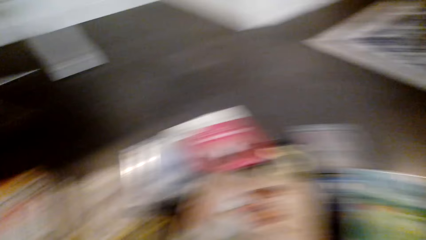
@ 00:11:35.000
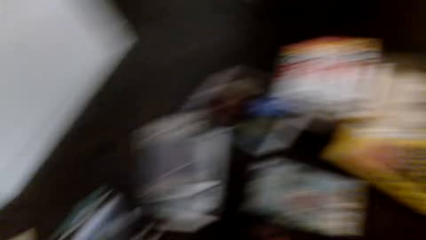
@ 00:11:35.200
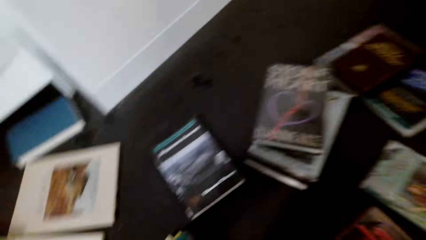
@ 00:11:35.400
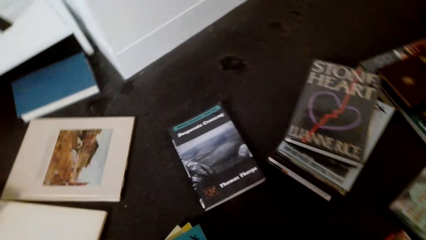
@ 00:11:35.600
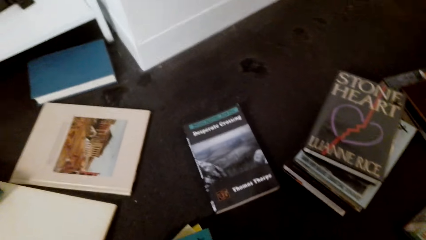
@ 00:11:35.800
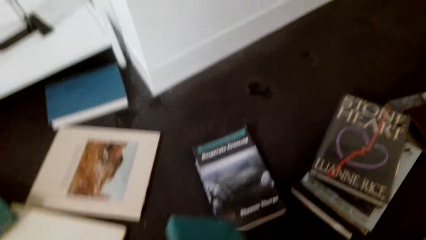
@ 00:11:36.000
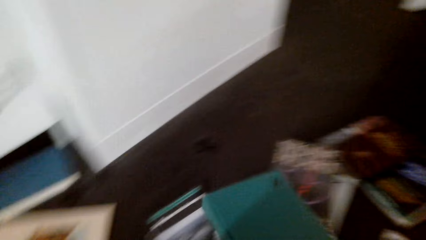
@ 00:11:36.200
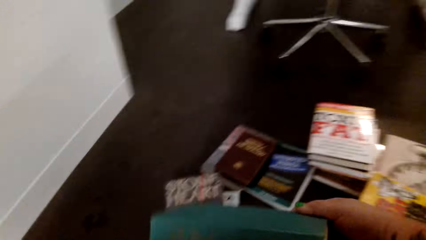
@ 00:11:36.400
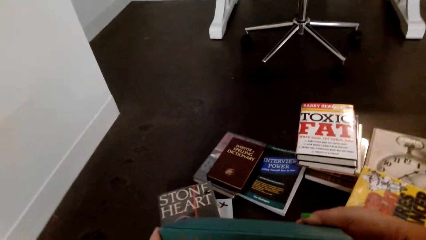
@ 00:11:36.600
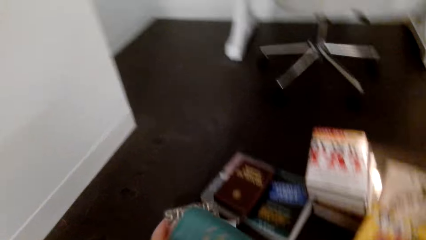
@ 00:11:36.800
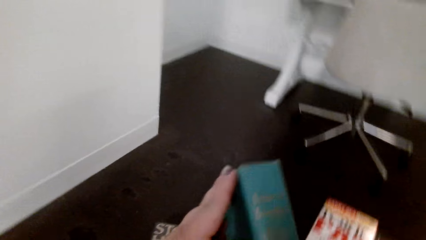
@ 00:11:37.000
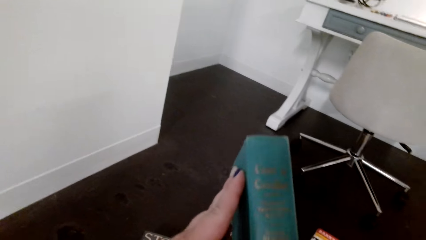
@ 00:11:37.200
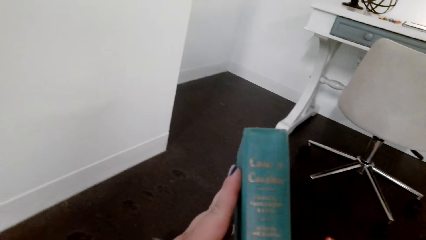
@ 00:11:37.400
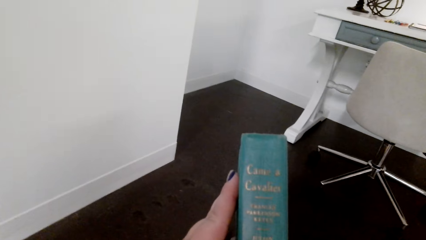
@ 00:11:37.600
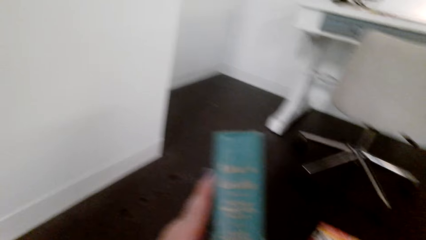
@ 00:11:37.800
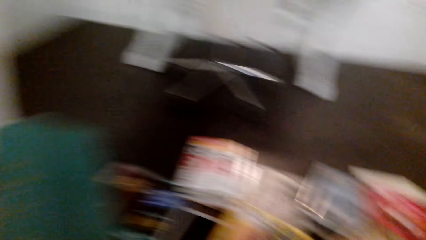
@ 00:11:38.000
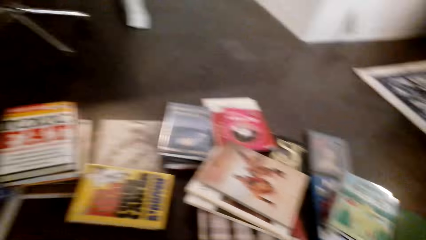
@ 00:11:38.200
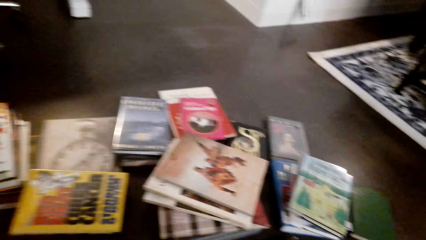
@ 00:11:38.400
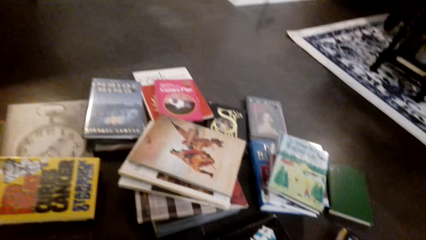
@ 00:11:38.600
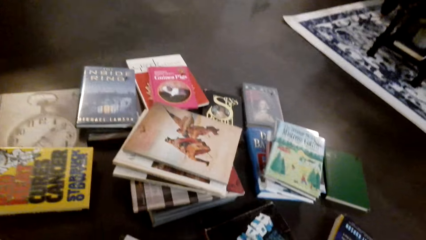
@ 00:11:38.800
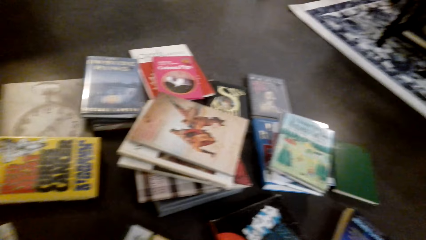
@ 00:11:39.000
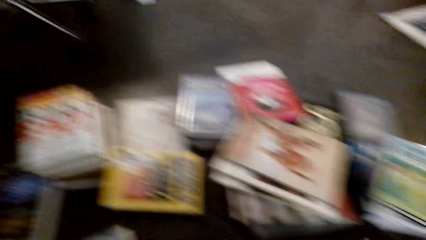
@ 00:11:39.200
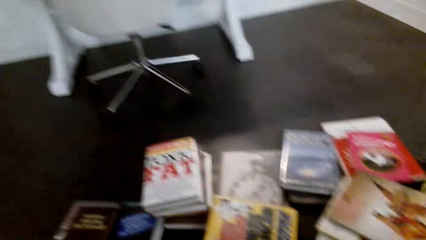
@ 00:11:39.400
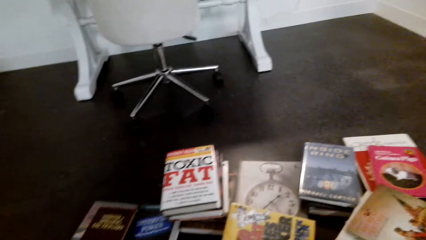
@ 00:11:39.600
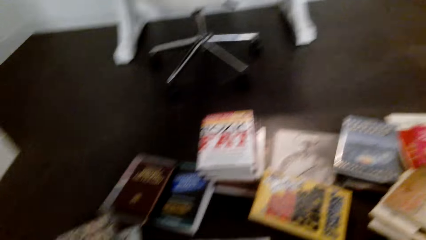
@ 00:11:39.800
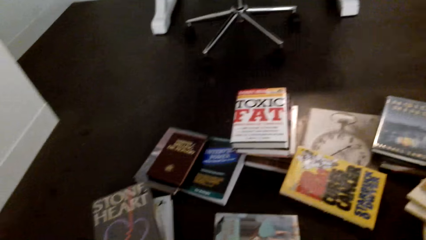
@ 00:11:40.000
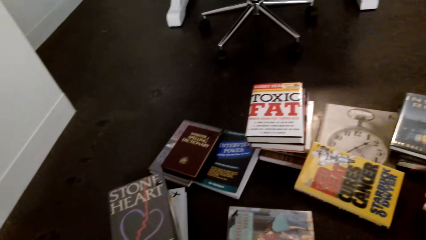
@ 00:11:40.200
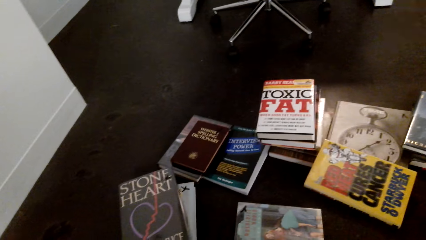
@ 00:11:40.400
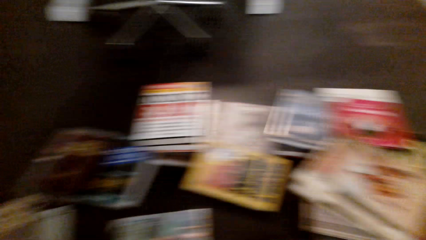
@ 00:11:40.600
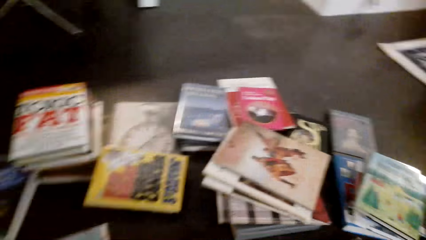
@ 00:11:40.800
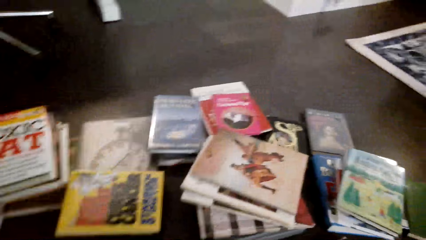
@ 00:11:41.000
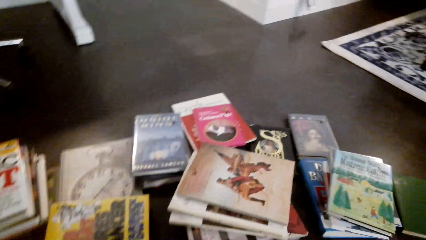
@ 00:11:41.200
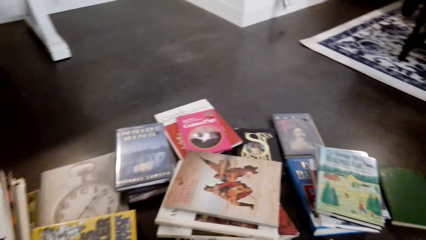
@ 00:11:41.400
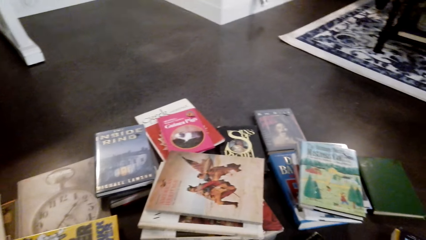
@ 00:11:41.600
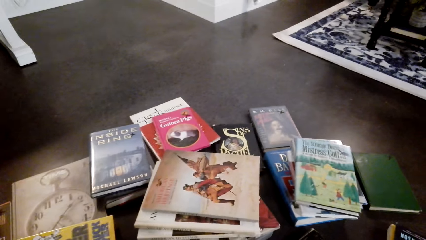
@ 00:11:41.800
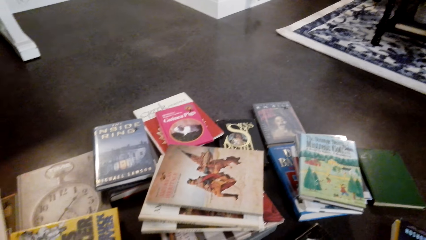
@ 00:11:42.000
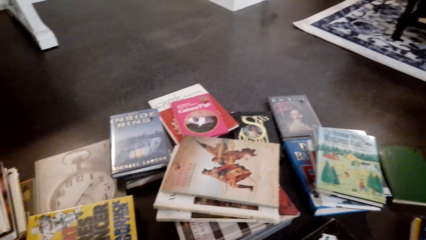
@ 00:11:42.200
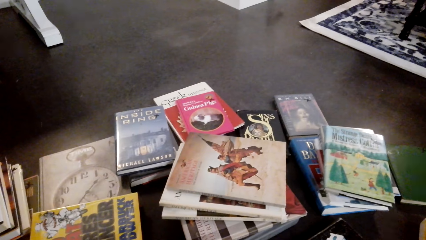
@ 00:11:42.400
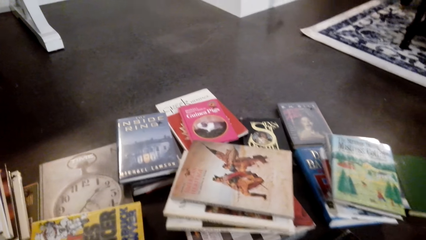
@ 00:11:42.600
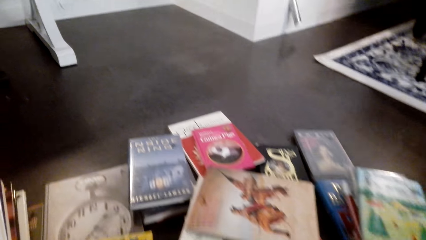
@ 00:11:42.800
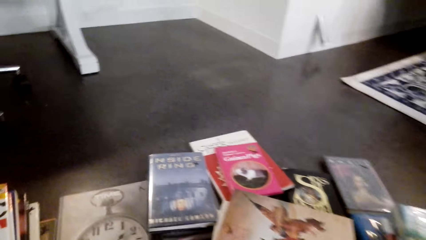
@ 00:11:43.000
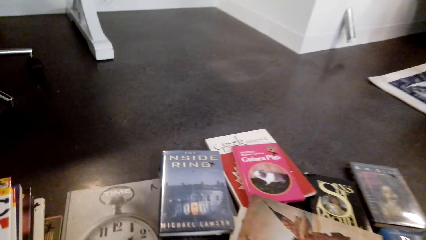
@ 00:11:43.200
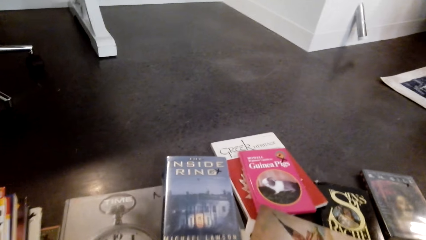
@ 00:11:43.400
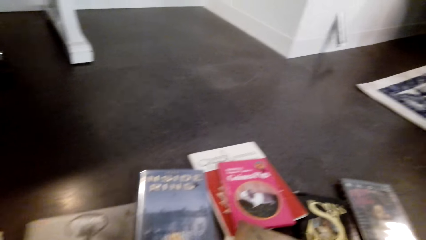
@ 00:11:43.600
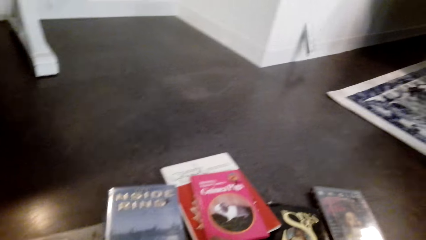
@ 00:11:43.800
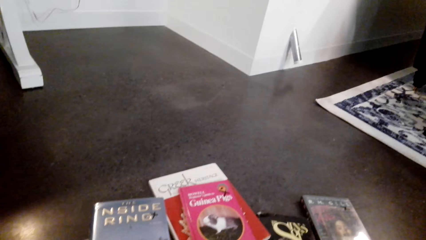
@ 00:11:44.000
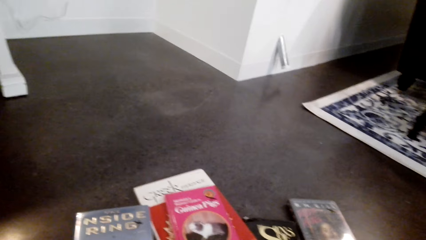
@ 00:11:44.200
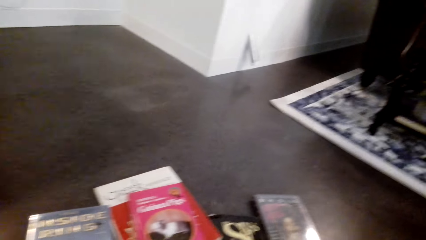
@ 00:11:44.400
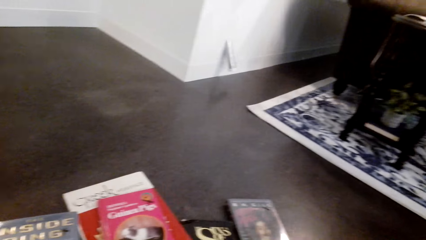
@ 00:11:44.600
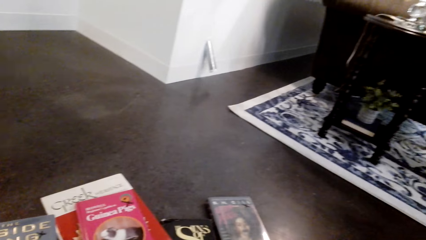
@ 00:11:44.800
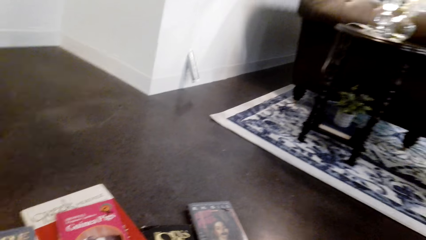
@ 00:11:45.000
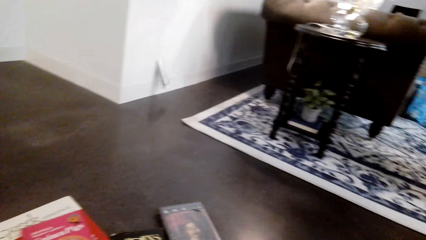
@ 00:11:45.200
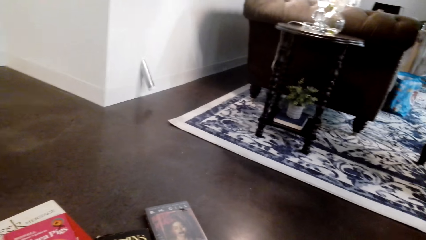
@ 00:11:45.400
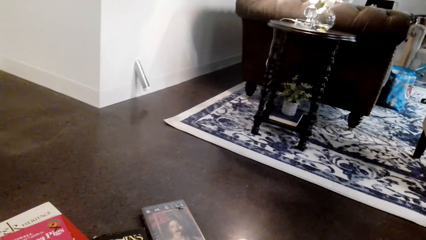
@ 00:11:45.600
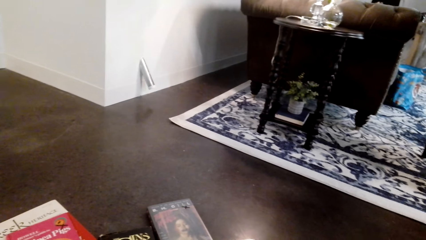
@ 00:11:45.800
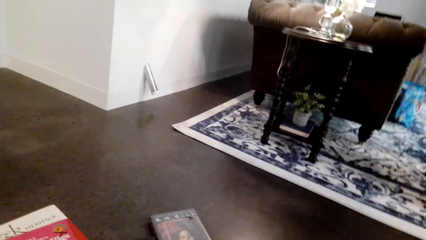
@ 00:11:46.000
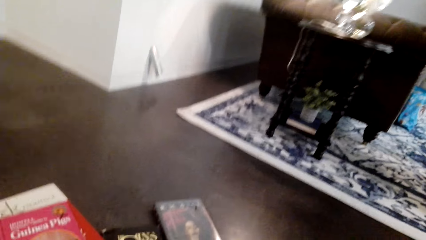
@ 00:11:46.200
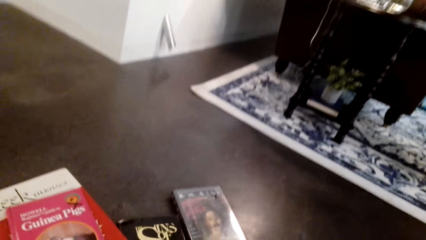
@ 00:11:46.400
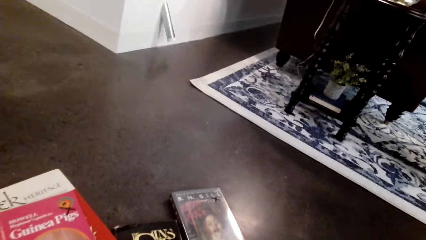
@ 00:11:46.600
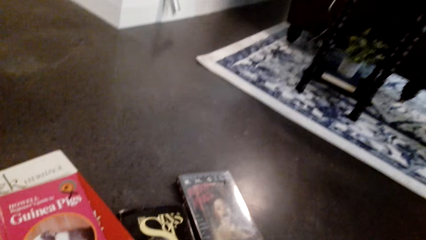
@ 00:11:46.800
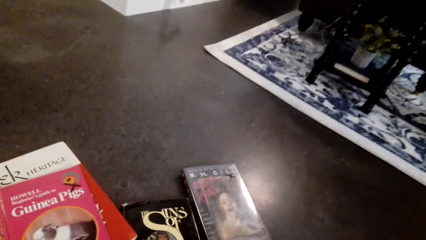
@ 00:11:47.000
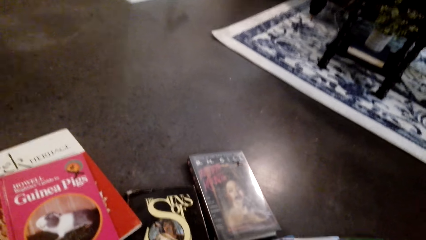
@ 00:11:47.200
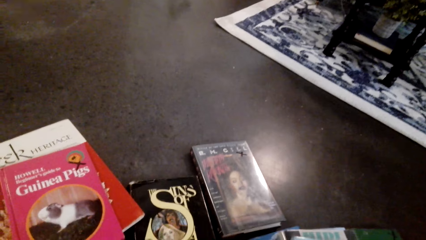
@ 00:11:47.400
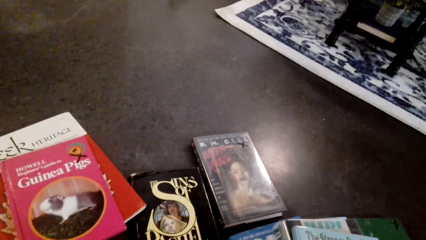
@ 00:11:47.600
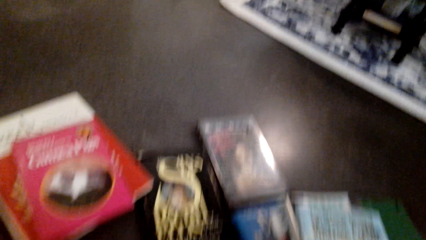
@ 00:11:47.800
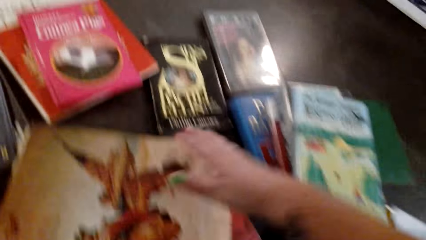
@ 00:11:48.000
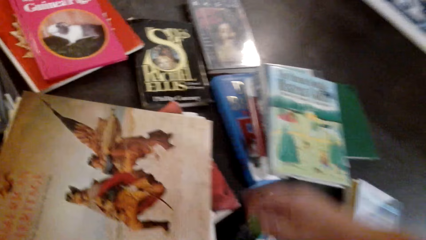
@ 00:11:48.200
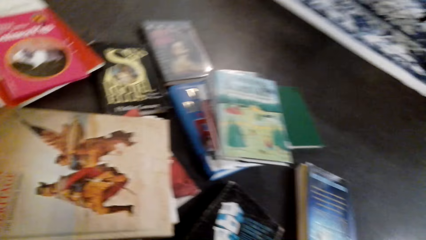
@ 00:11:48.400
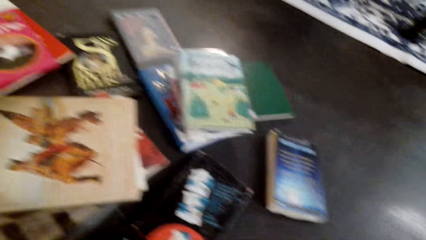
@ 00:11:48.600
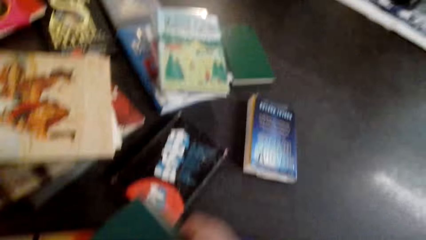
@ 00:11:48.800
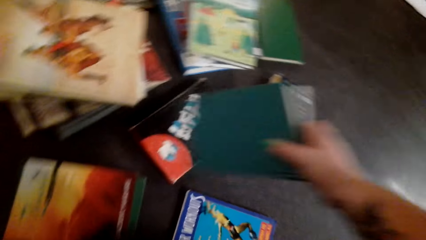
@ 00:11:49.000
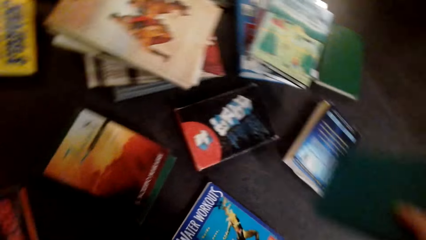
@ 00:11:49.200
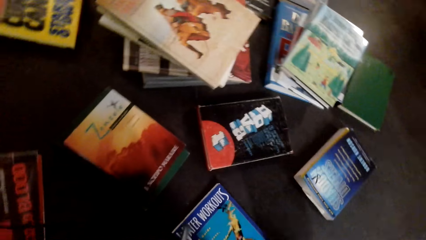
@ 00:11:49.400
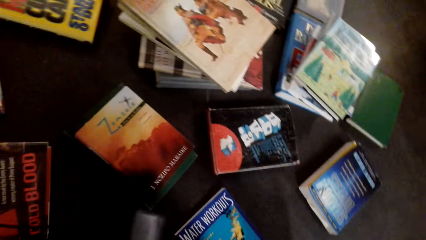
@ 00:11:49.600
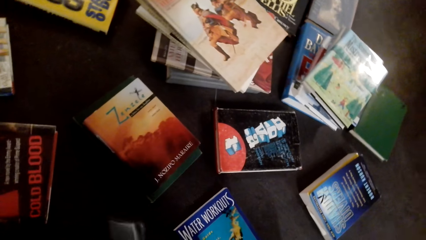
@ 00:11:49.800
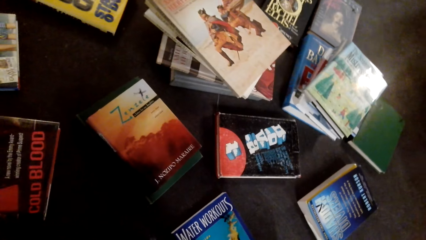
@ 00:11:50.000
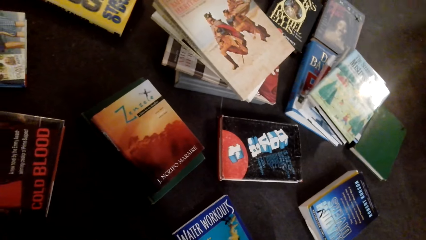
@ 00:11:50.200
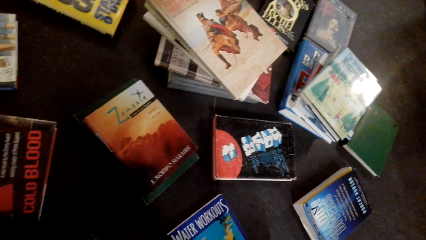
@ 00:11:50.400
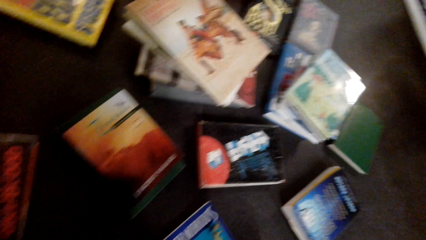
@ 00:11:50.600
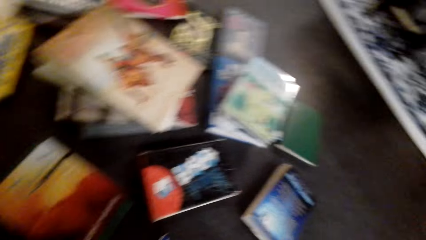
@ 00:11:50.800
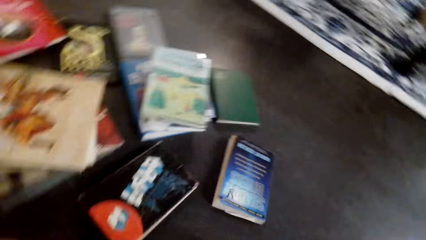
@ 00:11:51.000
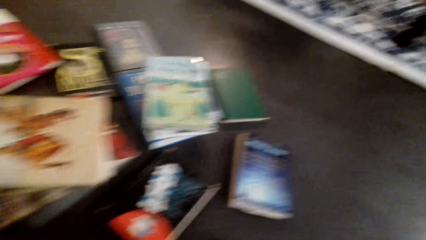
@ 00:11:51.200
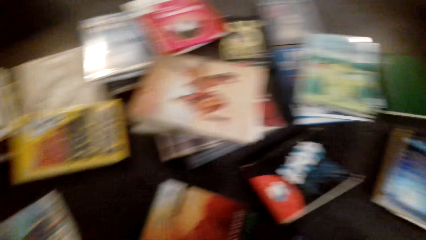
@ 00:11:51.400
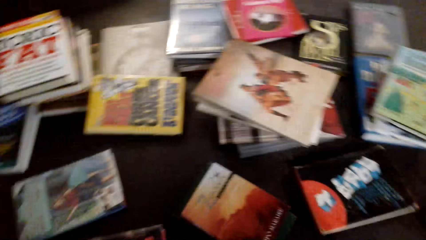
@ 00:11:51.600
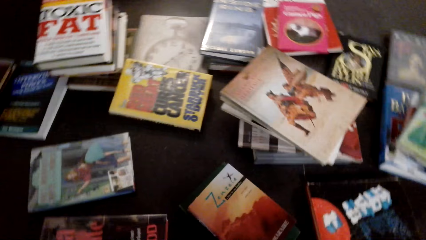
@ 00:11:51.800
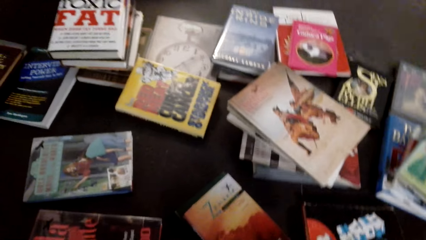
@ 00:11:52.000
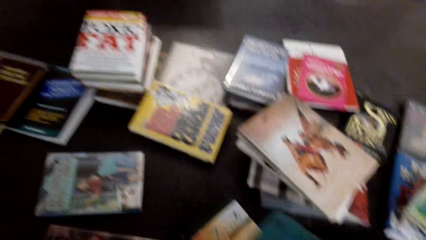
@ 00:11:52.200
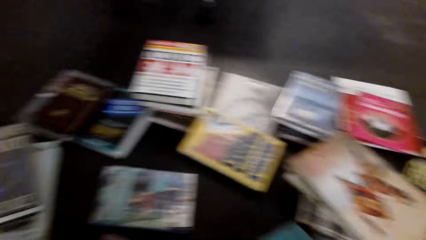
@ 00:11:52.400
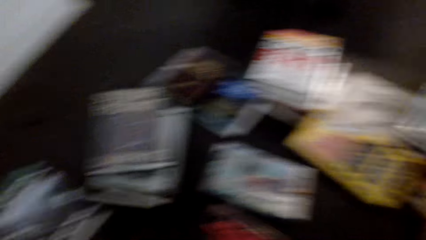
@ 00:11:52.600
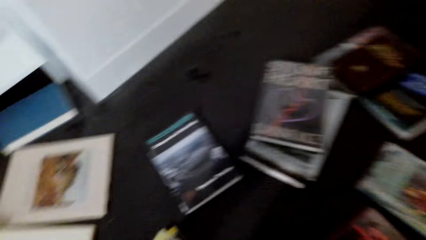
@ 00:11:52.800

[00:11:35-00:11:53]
The camera wearer places the book on other books. They lift the book. They look around the book. They take the book. They lift the book.
